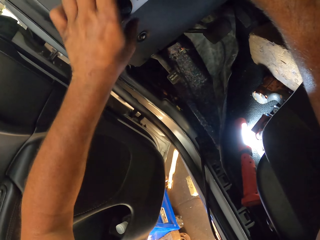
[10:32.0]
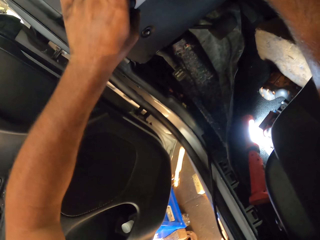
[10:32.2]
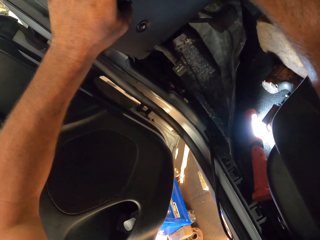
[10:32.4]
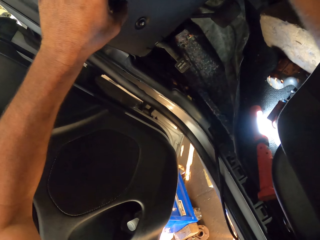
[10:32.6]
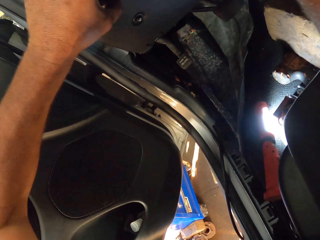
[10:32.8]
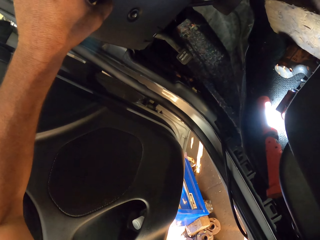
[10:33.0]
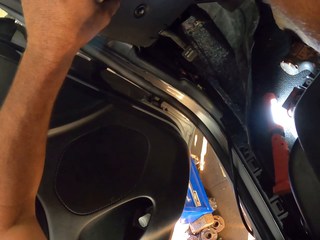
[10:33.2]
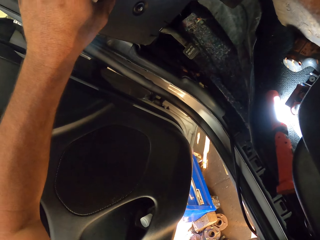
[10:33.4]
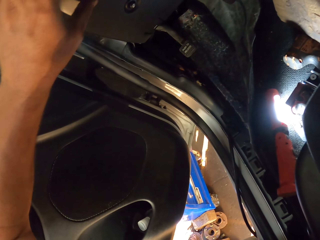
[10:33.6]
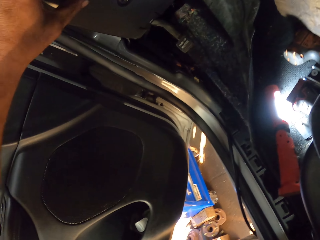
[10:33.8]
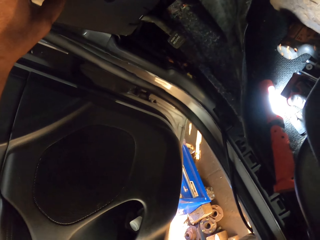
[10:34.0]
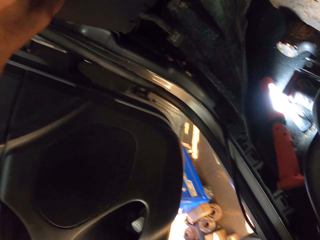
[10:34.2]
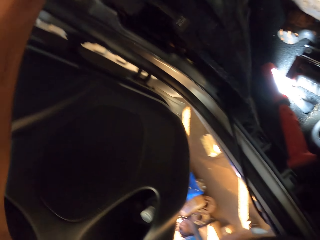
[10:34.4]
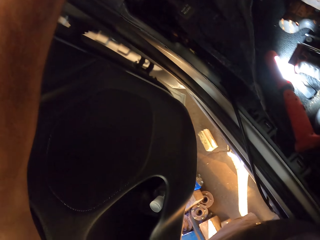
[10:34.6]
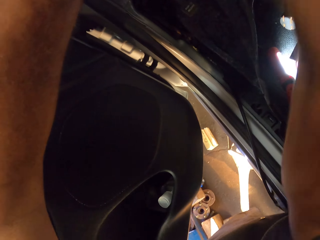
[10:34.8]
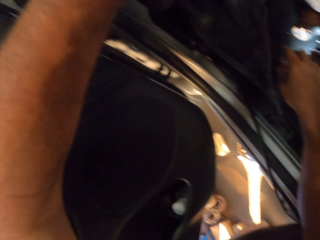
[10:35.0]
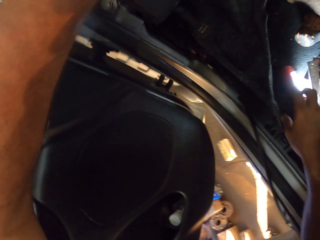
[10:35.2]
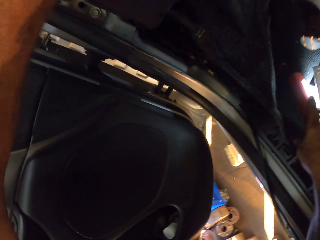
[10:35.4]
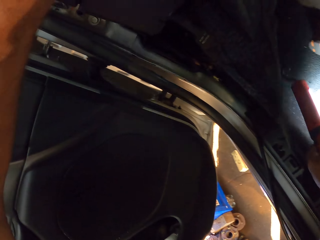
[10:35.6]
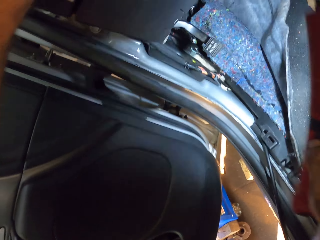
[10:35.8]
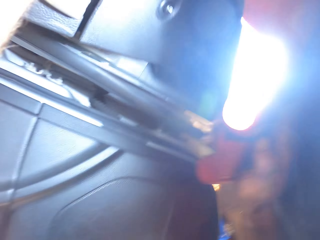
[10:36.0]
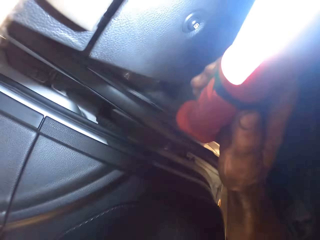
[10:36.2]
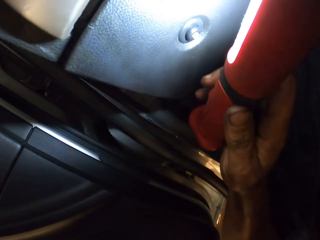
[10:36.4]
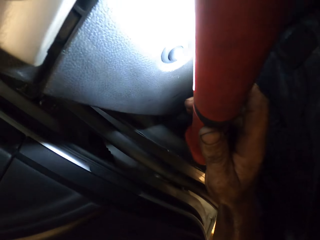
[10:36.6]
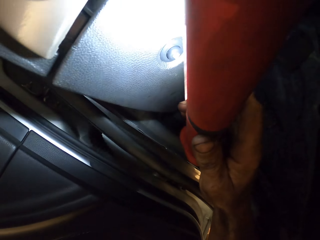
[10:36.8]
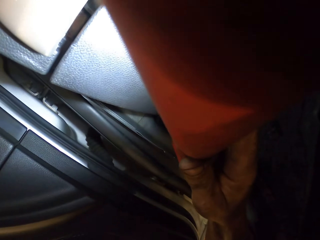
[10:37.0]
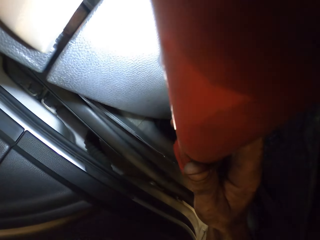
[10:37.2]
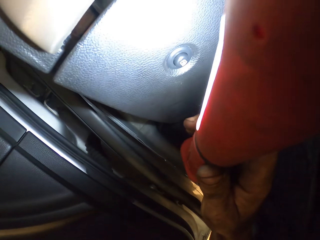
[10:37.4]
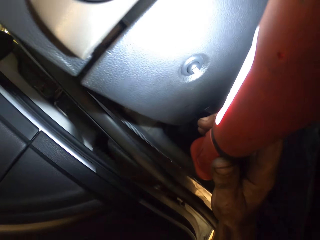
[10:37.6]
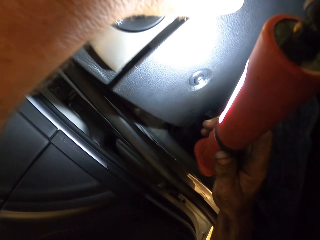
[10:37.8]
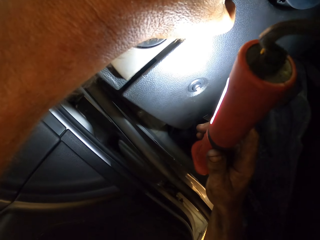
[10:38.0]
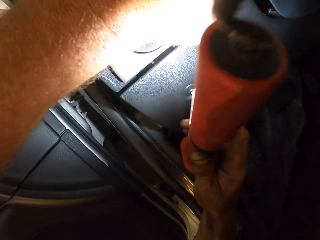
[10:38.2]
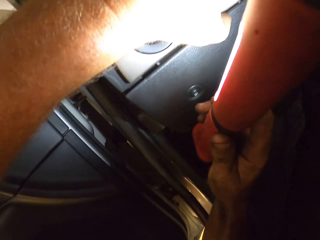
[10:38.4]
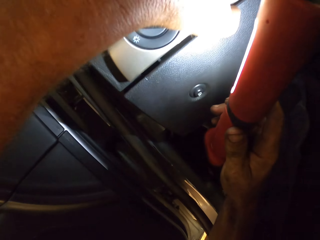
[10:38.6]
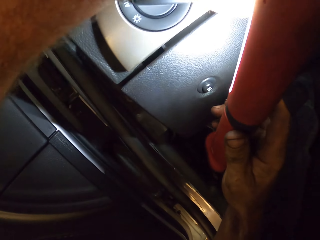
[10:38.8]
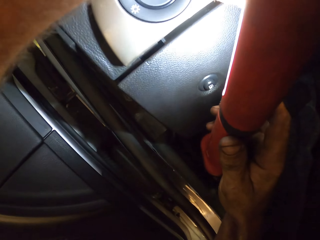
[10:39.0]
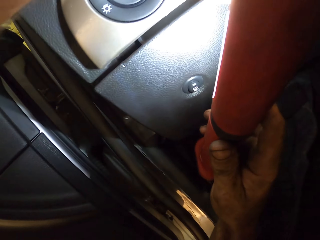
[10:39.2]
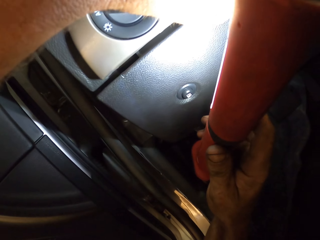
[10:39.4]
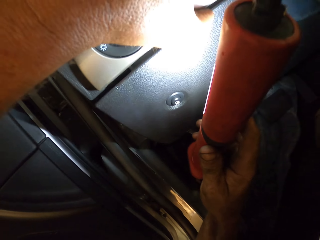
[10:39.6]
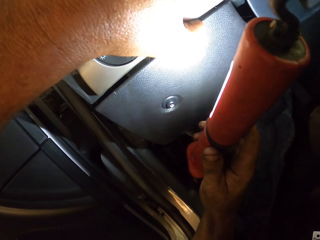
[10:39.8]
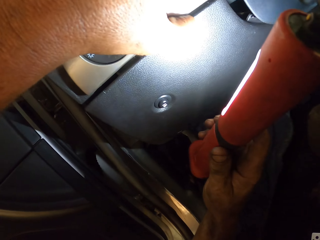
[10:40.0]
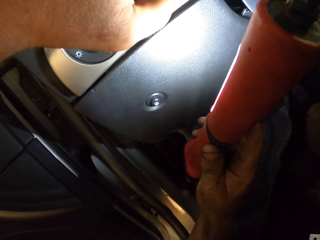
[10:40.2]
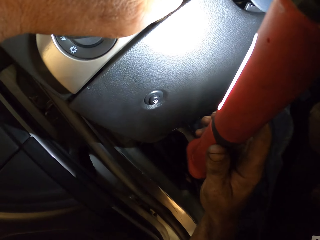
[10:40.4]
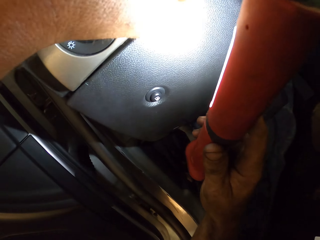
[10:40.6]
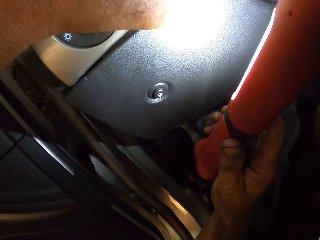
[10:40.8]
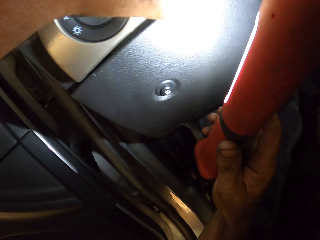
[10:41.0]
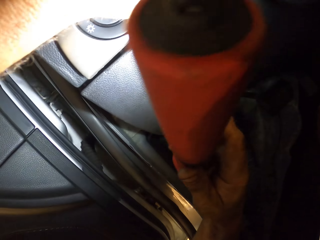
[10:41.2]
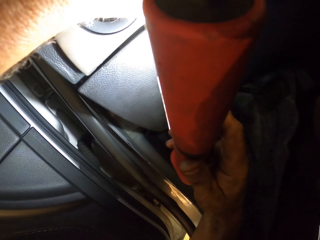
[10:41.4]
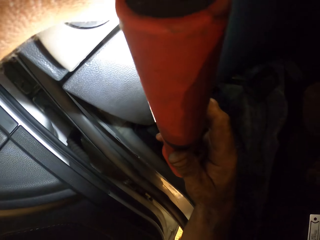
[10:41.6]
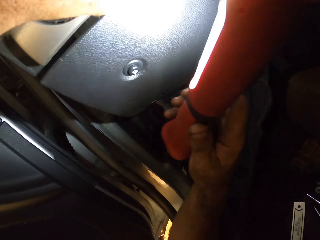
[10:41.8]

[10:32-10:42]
The camera wearer drops the metal. They pick up a torch. They look at the dashboard.

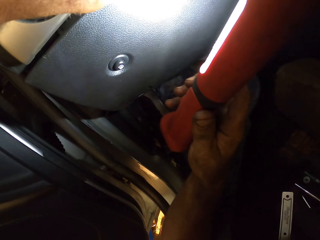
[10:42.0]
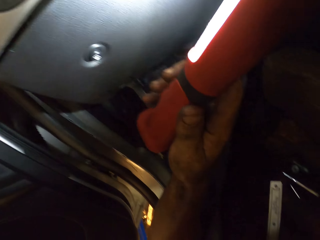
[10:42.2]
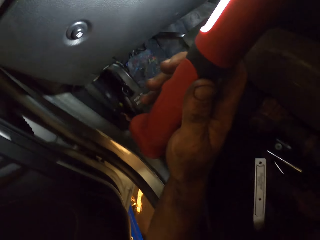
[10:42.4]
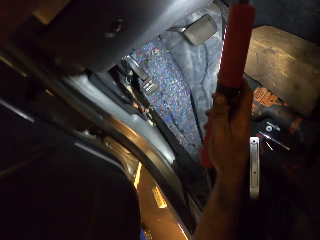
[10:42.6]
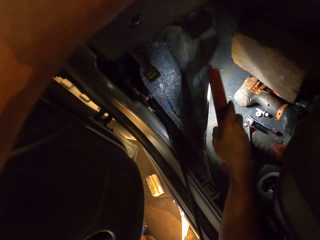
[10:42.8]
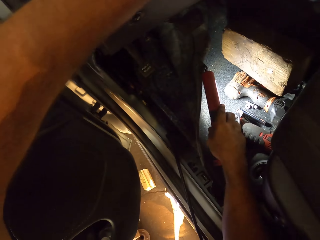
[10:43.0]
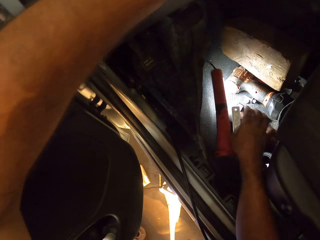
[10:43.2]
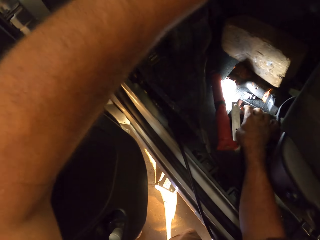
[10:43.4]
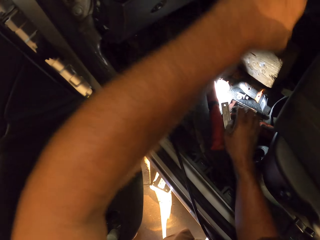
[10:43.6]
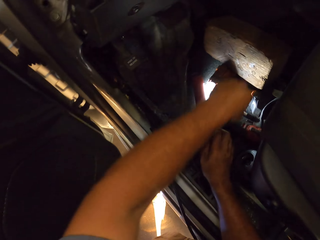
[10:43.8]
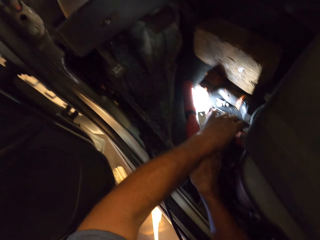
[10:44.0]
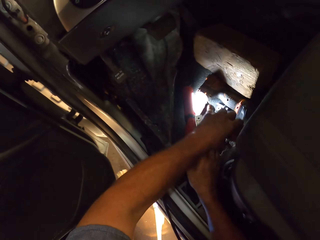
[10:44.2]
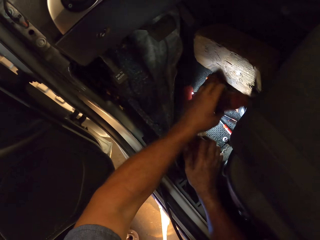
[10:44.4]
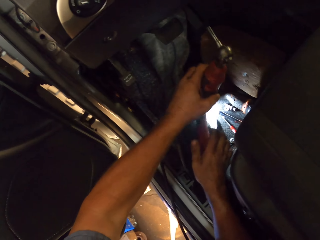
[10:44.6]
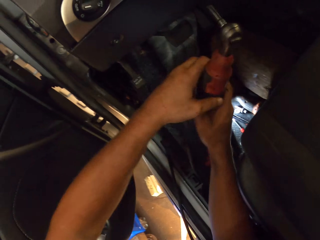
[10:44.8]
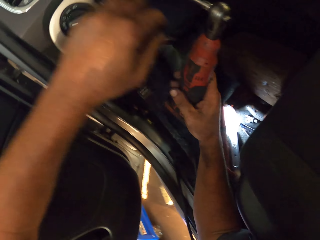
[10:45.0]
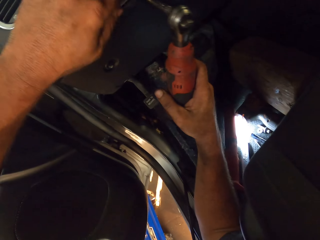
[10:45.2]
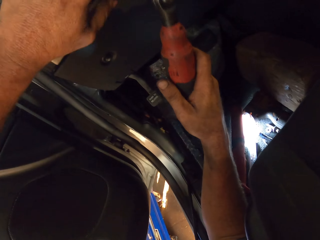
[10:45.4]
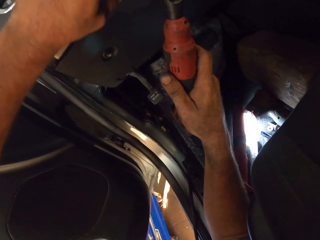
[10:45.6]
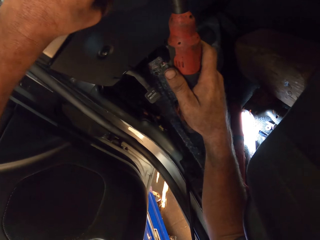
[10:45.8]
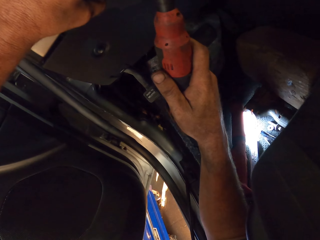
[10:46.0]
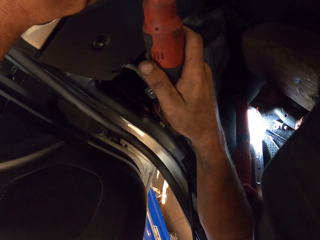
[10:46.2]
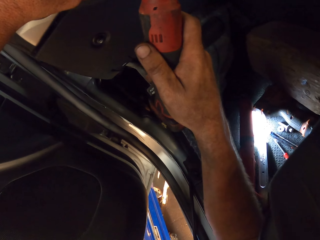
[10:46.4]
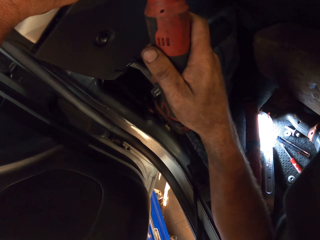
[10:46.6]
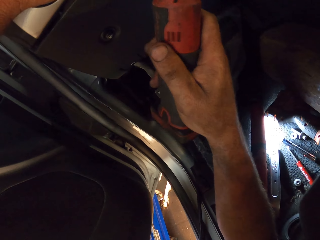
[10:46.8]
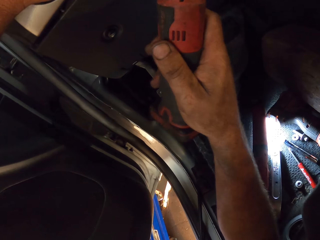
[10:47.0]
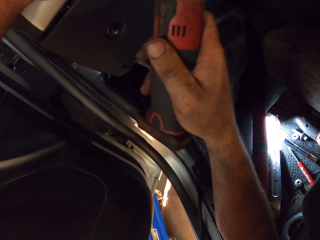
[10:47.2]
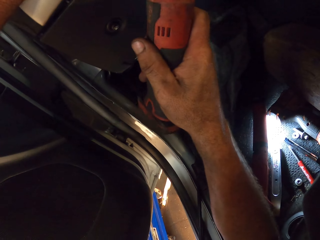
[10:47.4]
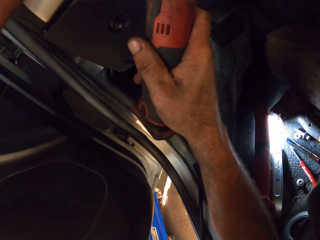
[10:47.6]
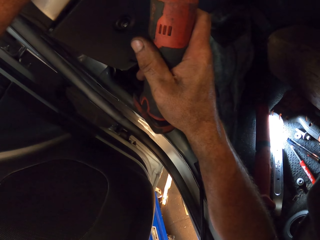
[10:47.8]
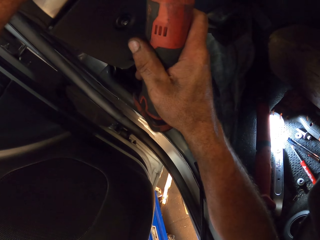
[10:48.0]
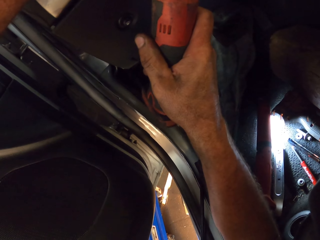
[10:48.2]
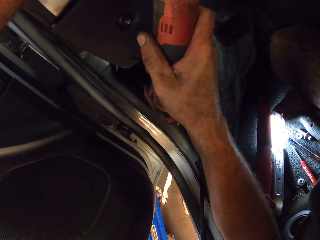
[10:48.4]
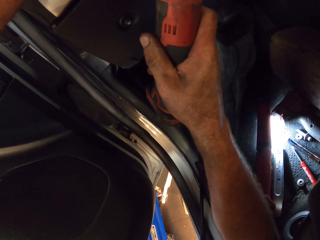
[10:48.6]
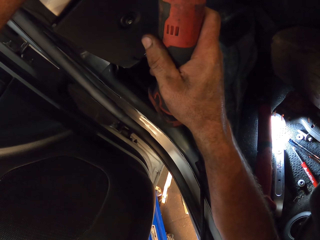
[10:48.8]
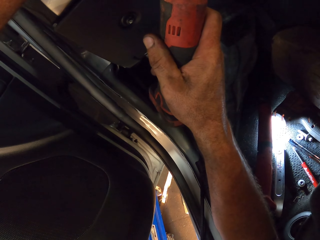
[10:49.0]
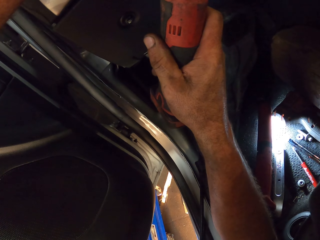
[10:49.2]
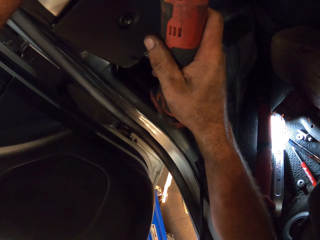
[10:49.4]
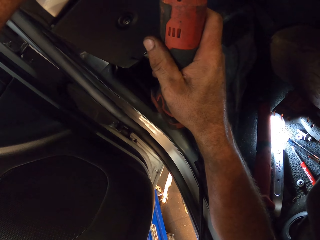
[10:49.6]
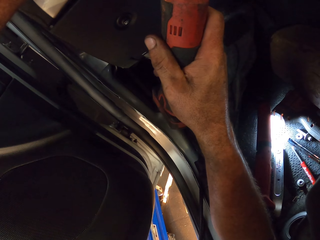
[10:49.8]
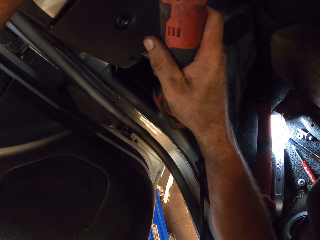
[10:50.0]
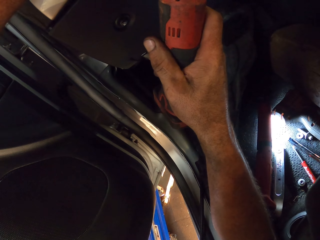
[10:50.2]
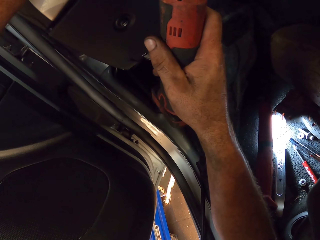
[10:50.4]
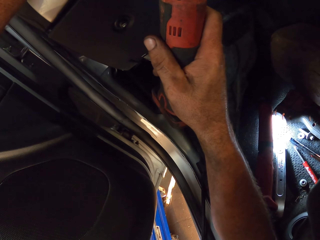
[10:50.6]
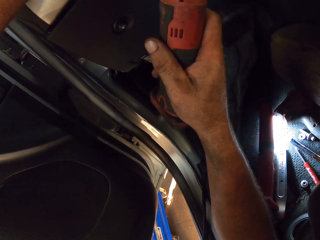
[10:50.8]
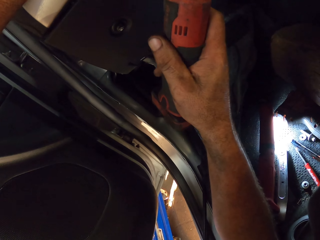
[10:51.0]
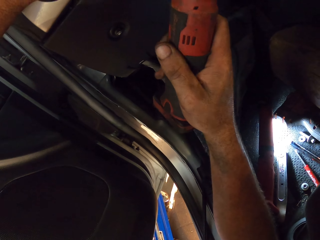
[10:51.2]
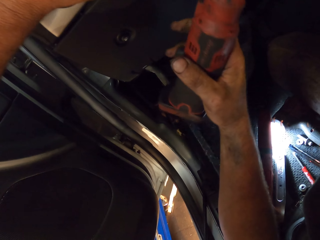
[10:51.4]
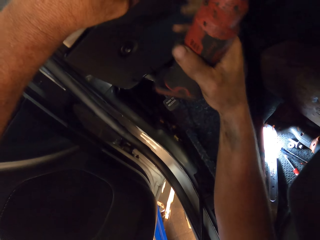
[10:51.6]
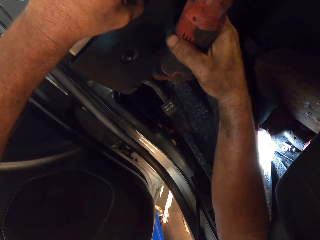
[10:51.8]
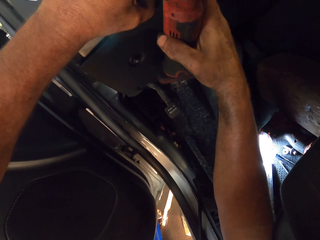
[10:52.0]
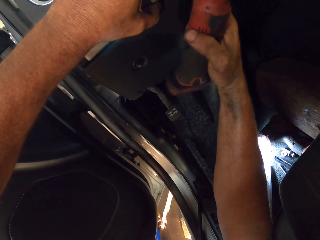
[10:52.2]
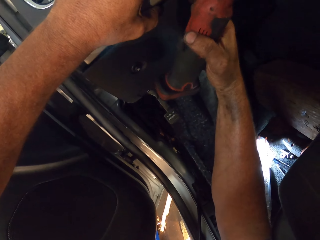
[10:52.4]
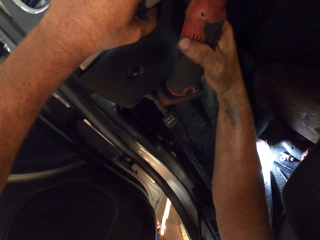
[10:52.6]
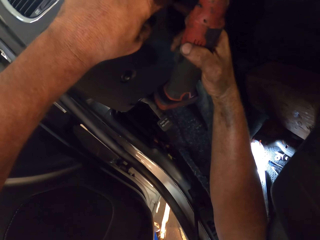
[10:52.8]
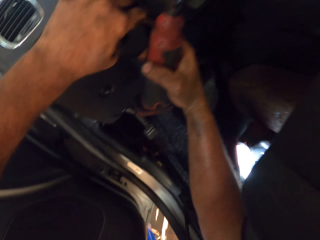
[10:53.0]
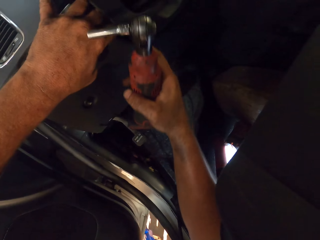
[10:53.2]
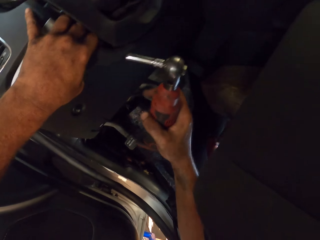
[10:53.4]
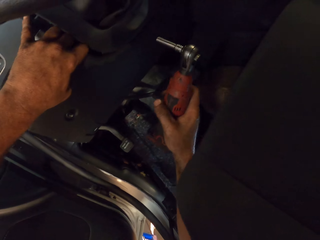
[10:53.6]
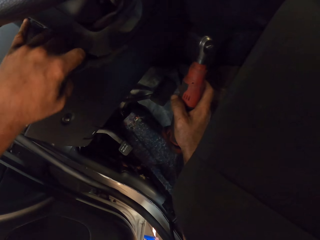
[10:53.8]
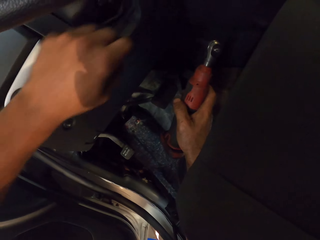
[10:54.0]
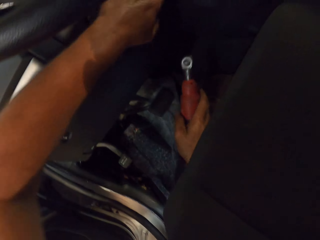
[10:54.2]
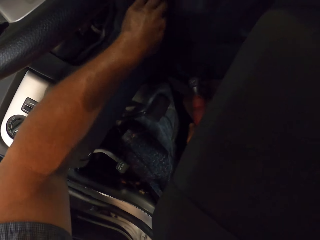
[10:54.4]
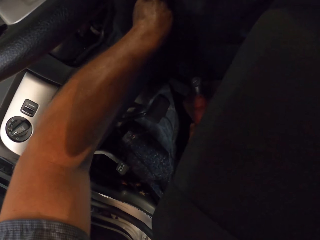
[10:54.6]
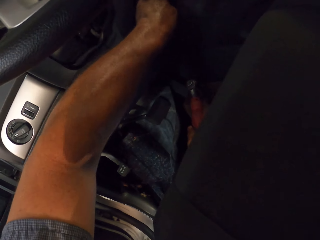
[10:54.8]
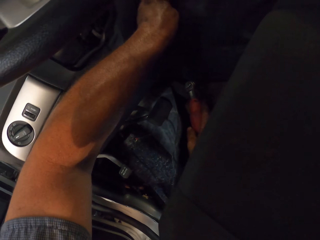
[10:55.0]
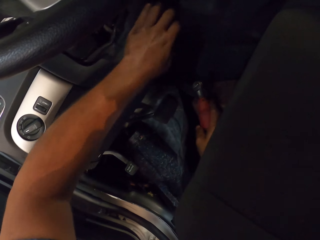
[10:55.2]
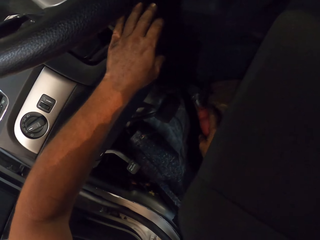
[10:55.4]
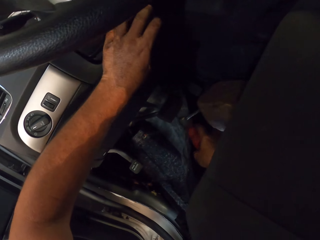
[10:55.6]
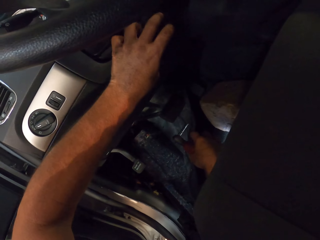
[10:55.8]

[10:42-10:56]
The camera wearer puts the torch down. They pick up the impact wrench. They hold the impact wrench with the other hand. They open the bolt. They loosen the nuts on the dashboards. They pull the dashboard cover. They remove the bolt. They put down the impact wrench.
